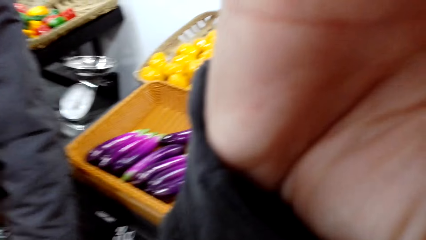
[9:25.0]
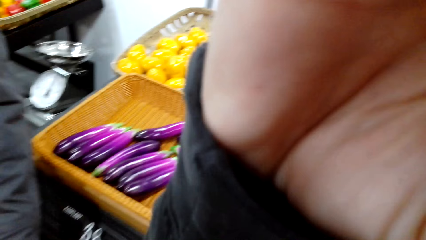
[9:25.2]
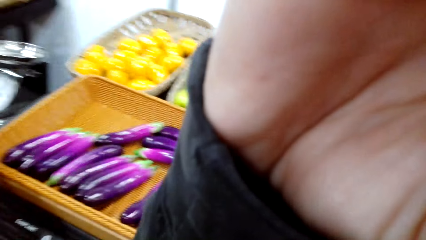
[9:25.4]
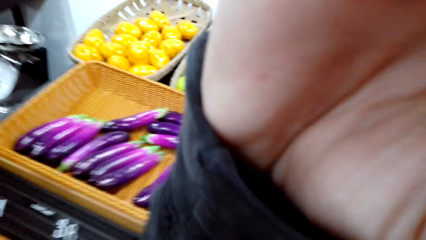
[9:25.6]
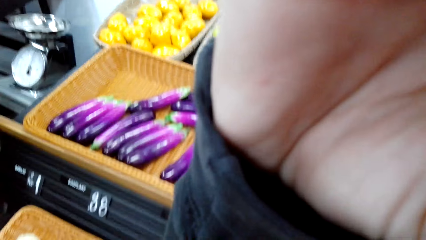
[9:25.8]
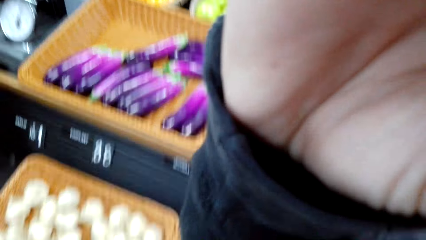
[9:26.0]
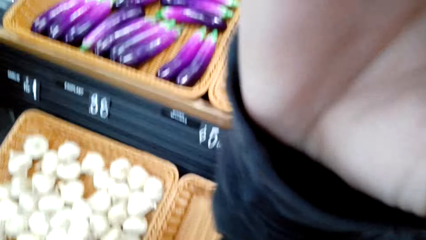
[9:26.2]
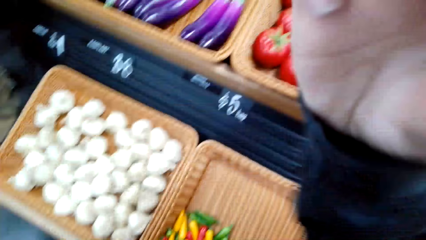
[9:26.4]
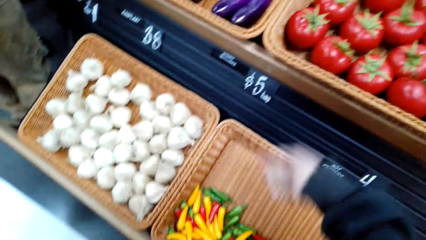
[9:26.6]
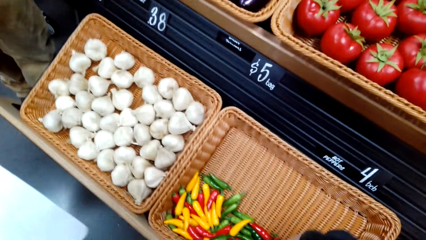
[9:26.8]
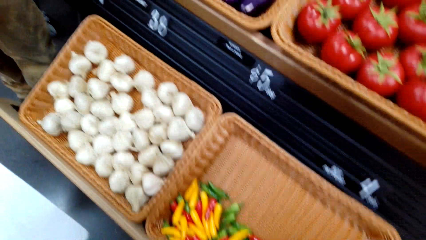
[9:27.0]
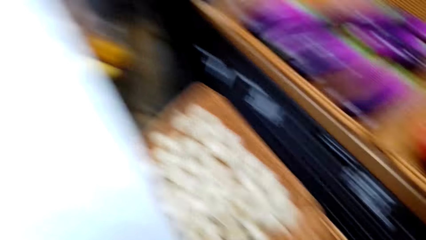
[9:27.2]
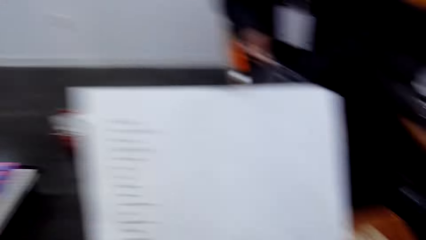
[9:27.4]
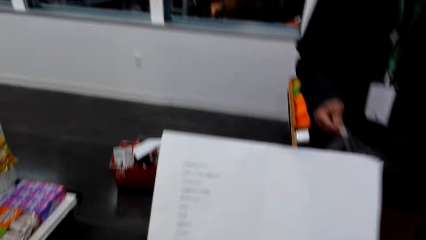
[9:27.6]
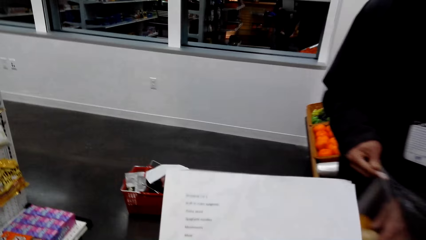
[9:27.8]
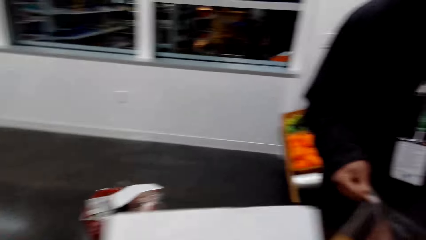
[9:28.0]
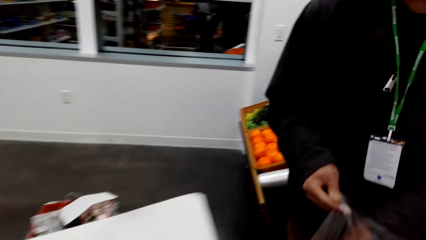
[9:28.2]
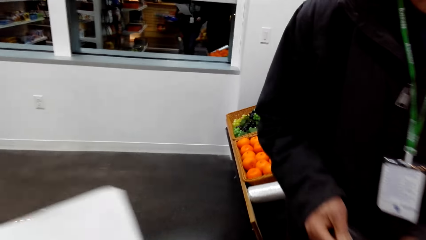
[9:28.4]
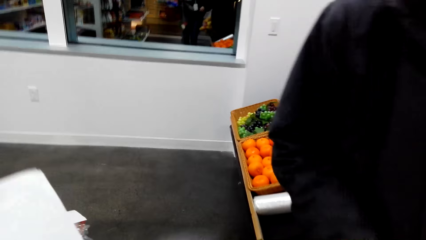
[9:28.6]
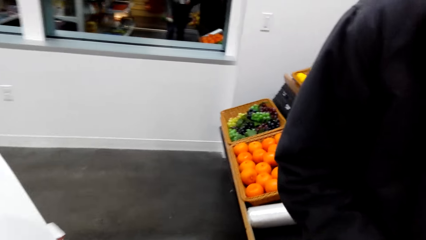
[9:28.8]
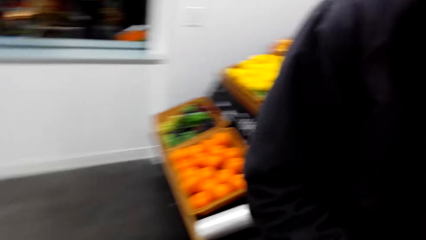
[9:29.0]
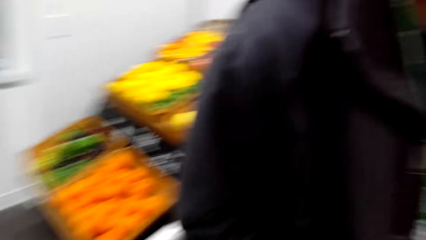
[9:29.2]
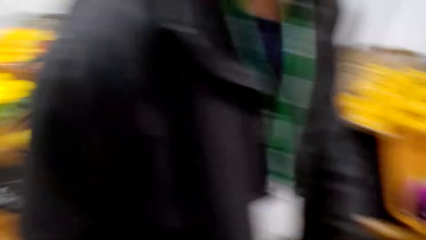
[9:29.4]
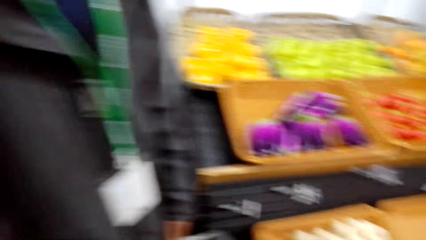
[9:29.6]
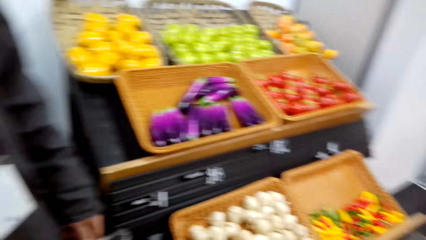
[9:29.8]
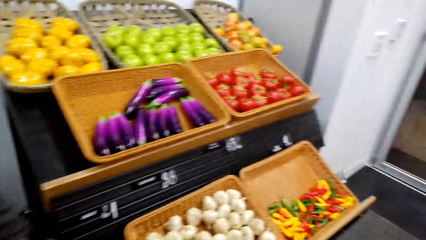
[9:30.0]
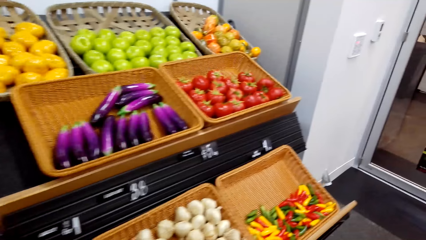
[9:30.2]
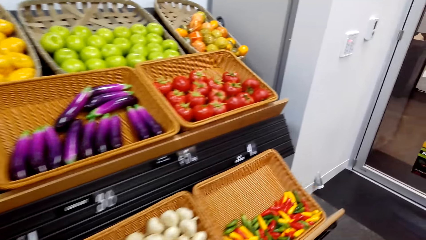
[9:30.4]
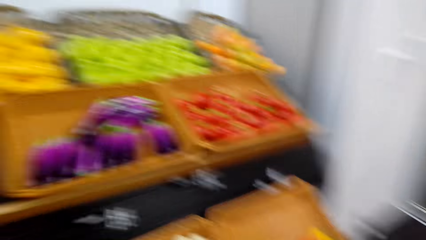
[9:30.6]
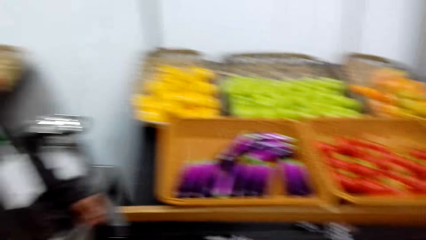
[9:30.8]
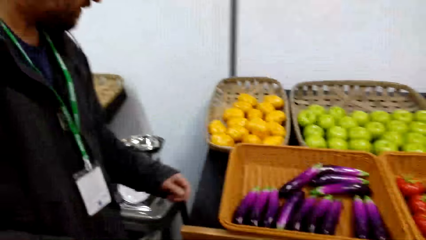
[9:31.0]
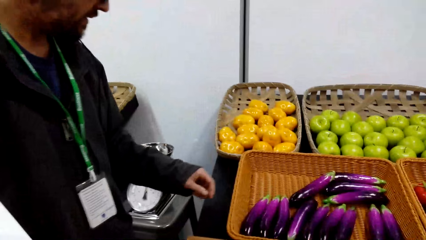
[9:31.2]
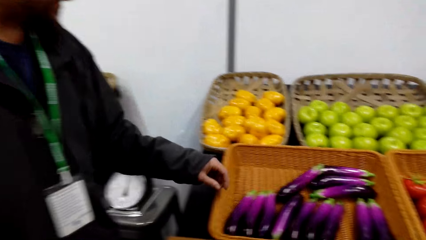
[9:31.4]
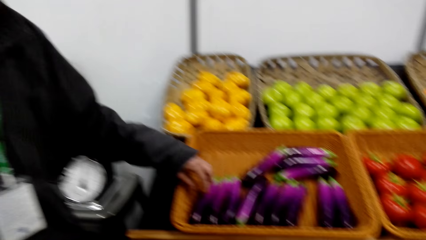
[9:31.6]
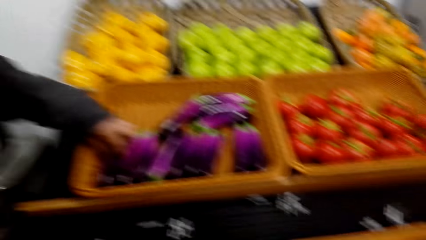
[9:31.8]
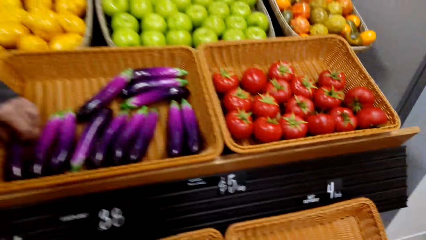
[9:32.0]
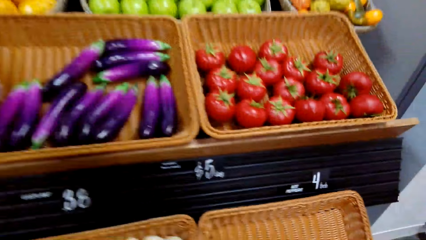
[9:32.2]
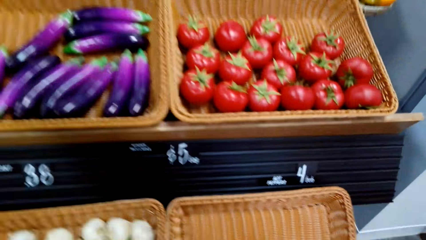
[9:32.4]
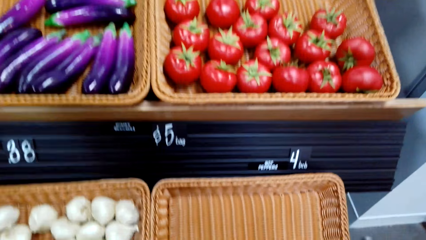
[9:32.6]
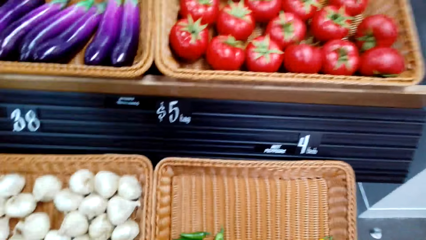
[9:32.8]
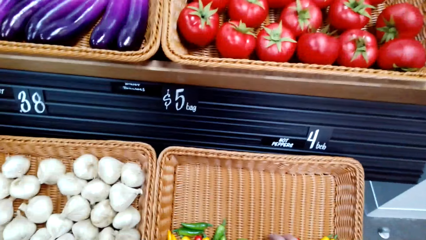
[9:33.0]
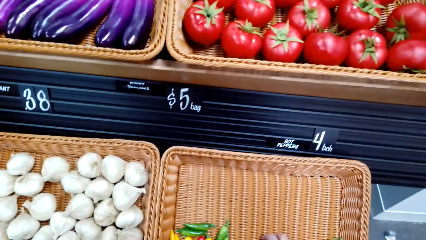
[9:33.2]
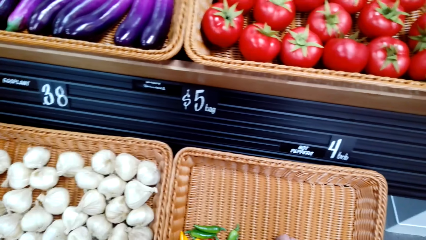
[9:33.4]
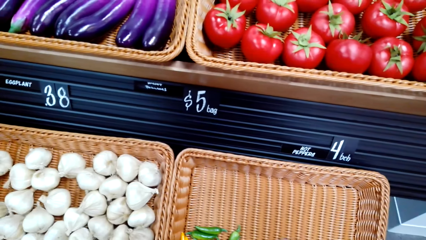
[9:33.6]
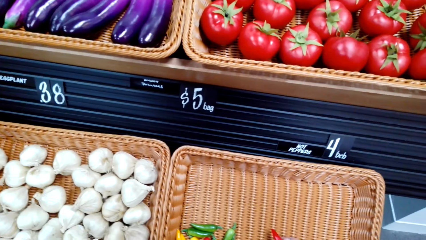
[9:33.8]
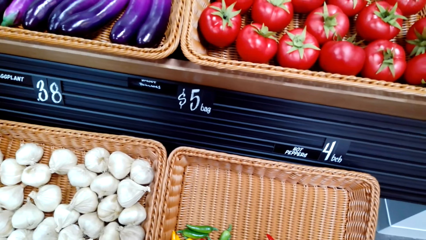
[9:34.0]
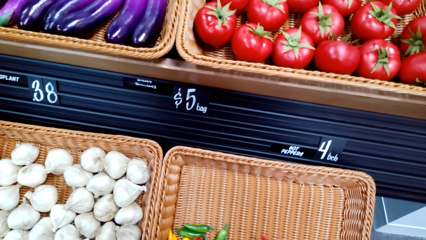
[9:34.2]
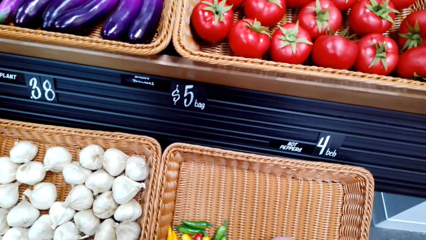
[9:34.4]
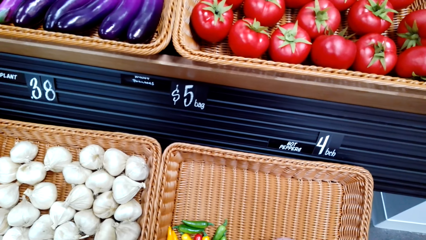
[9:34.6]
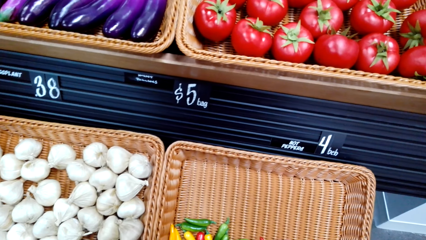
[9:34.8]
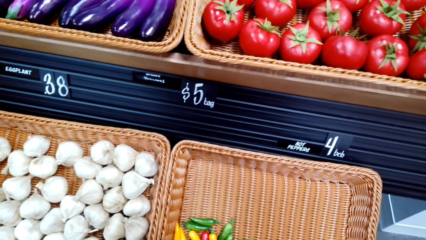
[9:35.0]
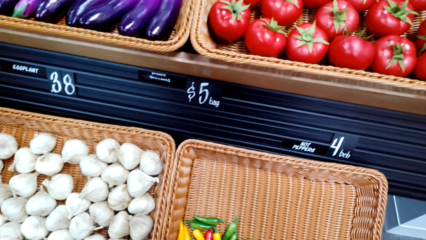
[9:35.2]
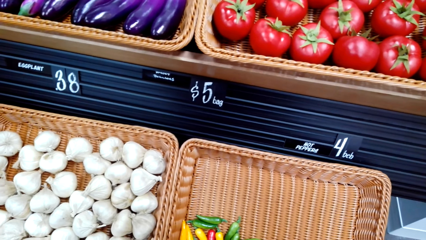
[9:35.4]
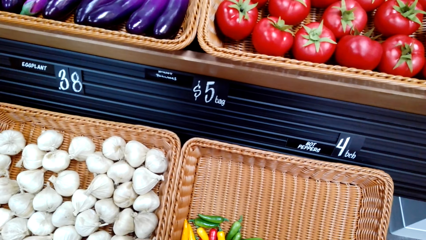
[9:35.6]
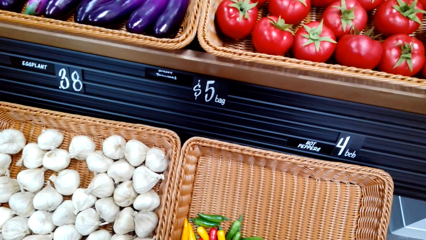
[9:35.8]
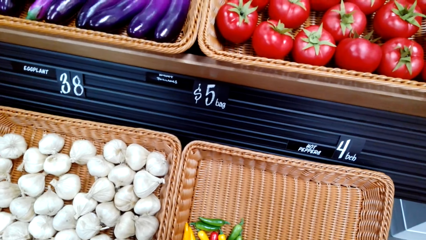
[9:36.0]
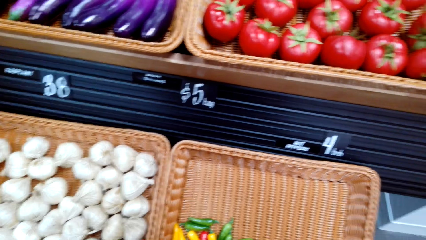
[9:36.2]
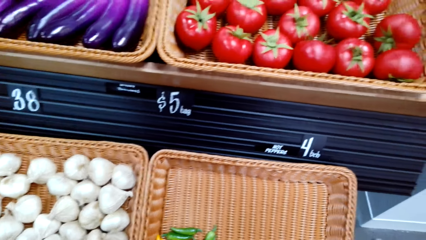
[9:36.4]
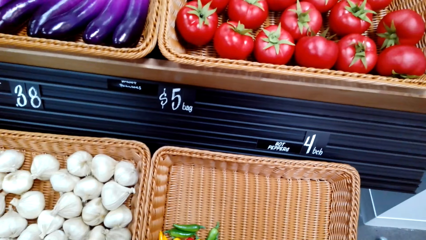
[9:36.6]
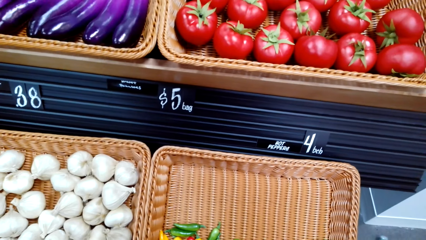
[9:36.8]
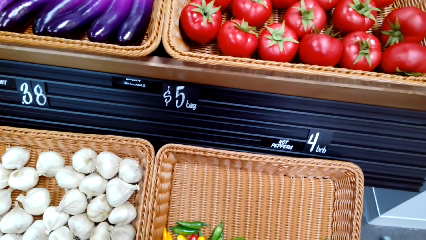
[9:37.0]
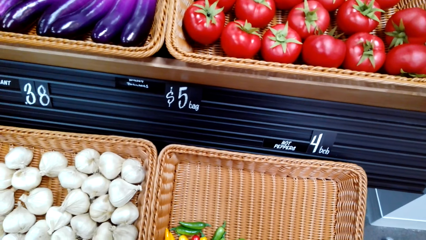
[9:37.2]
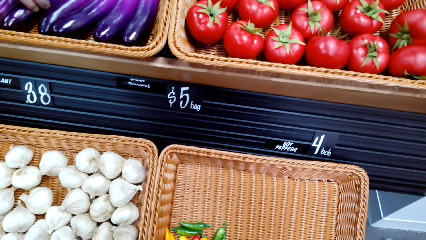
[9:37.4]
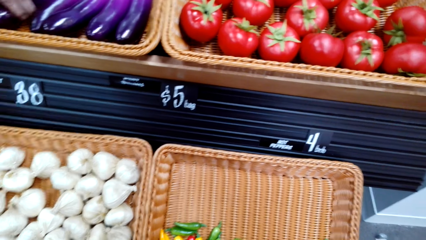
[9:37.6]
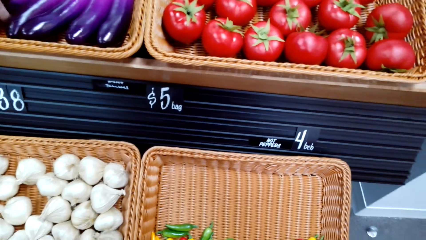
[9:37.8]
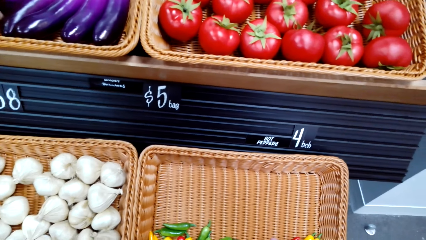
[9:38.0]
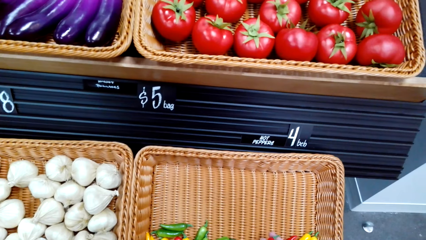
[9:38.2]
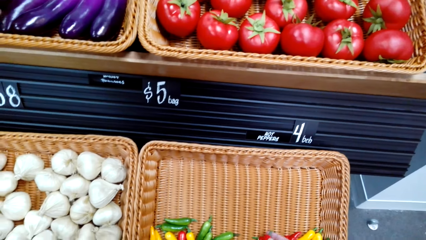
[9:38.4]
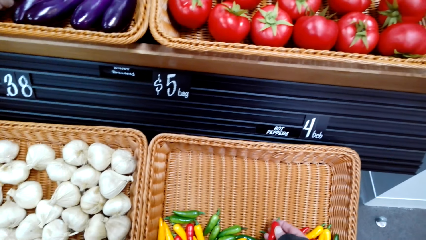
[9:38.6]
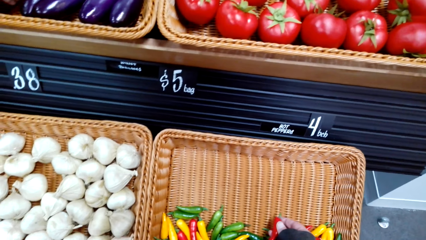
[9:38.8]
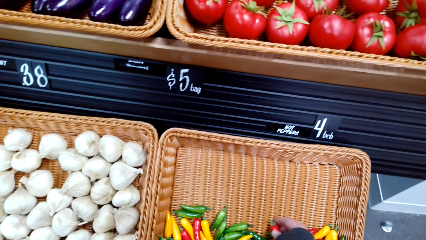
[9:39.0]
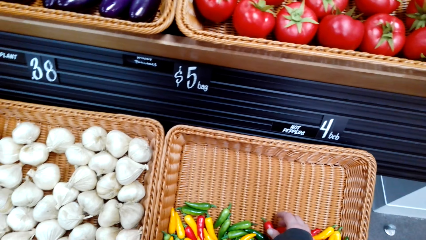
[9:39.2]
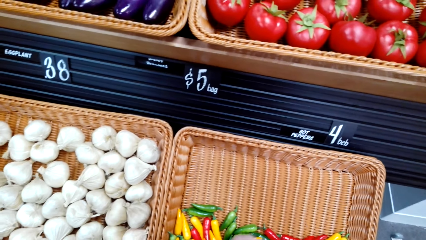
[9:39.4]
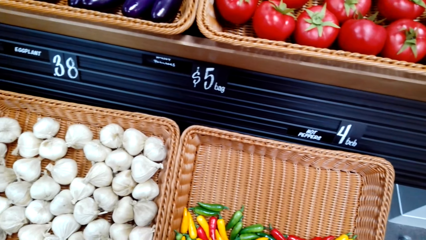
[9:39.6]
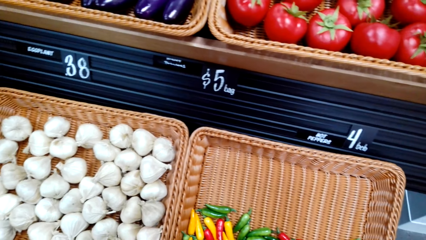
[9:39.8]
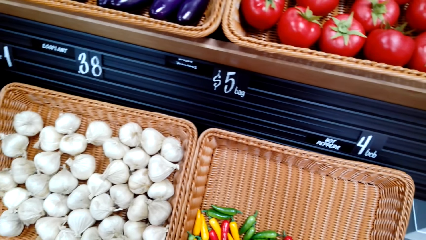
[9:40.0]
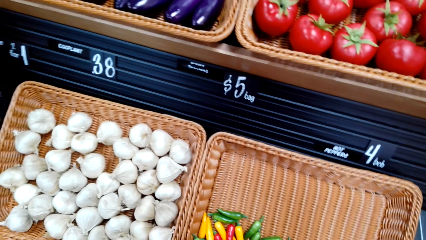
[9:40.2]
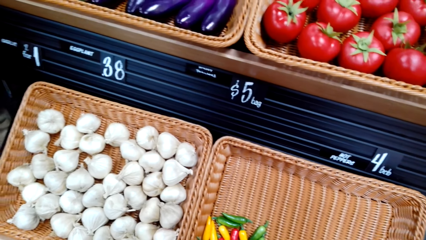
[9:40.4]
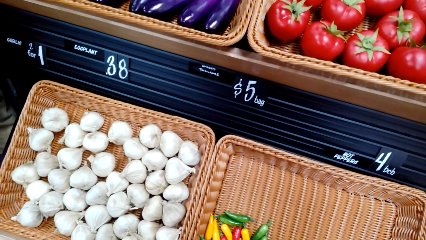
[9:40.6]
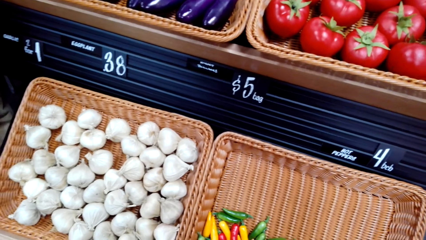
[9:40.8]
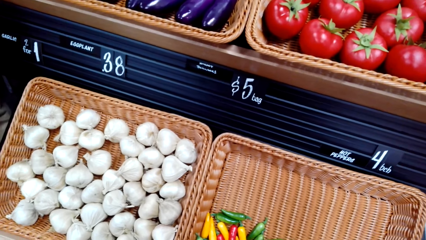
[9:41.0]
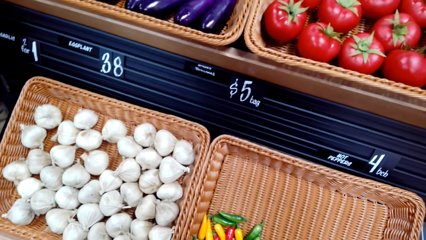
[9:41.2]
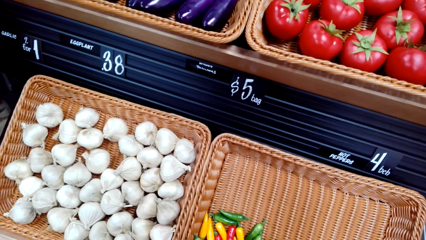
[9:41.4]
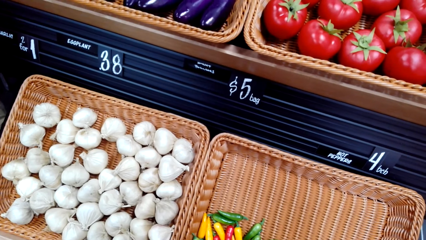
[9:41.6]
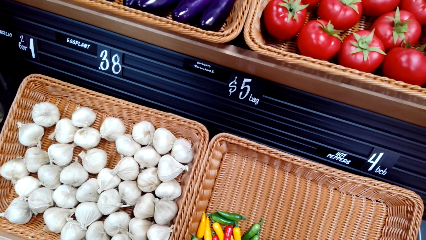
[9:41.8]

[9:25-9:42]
The camera wearer touches the camera. They walk around the room. They look around. They sample a pepper. They stare at the fruits.
